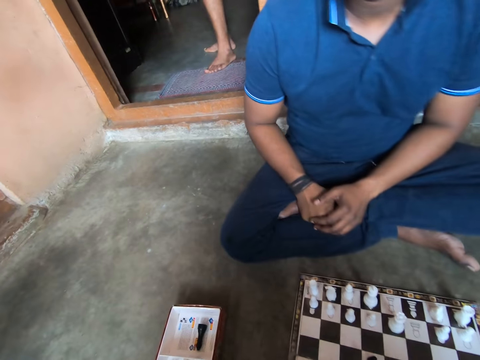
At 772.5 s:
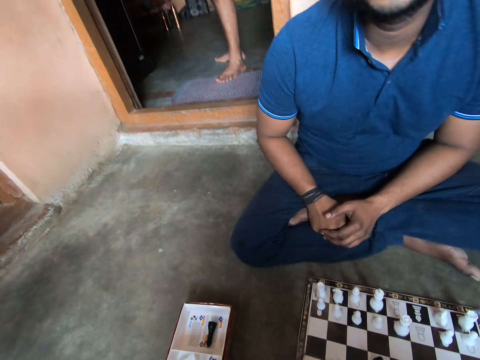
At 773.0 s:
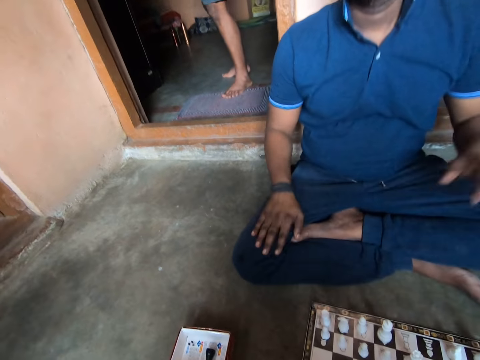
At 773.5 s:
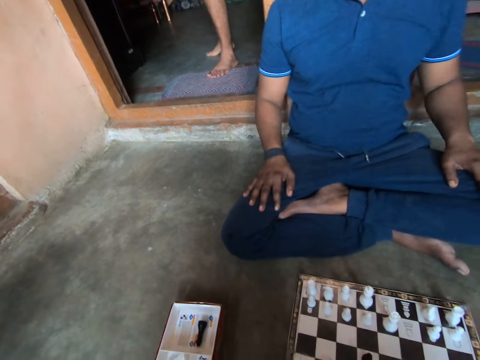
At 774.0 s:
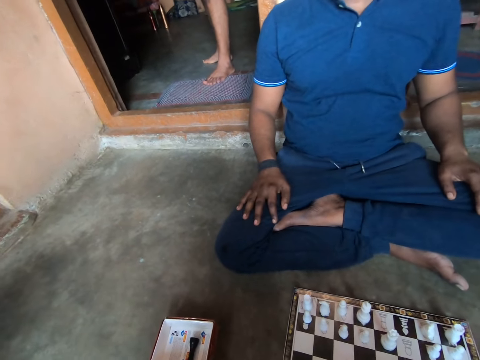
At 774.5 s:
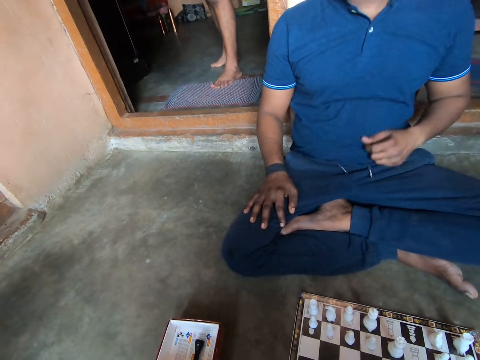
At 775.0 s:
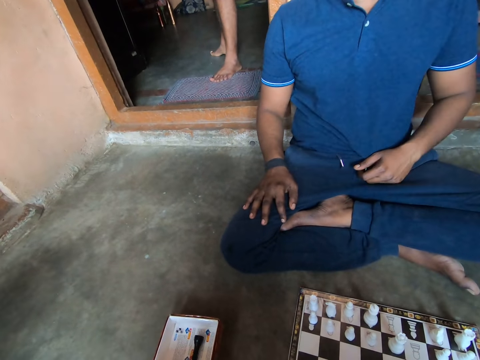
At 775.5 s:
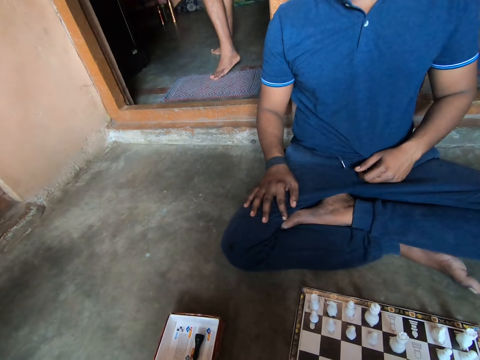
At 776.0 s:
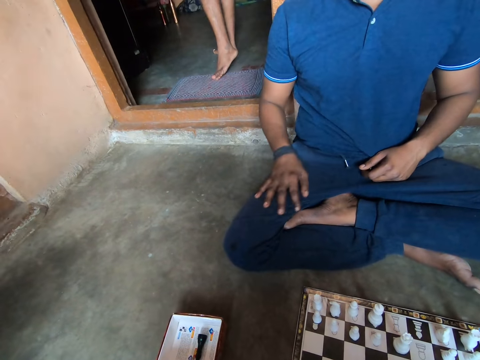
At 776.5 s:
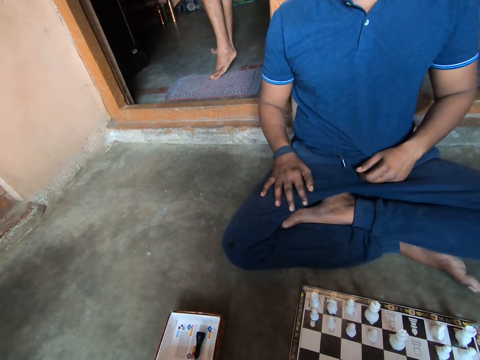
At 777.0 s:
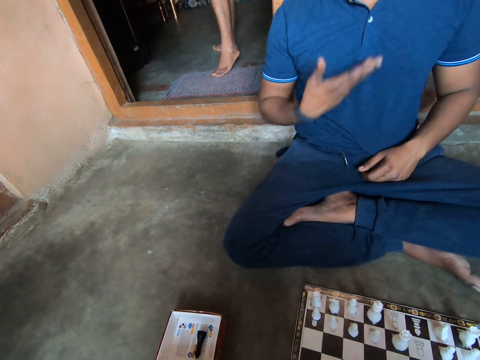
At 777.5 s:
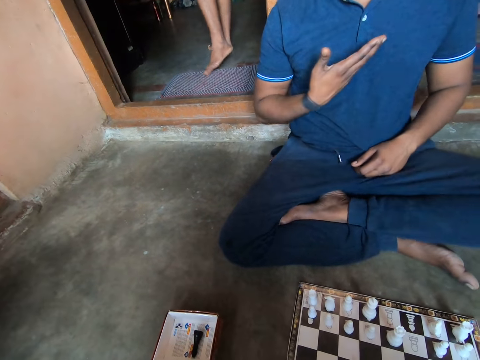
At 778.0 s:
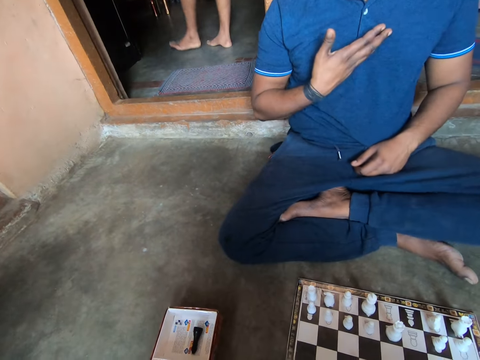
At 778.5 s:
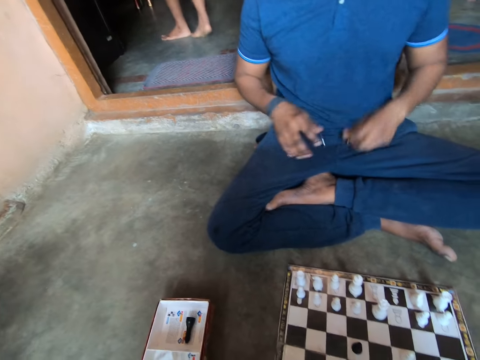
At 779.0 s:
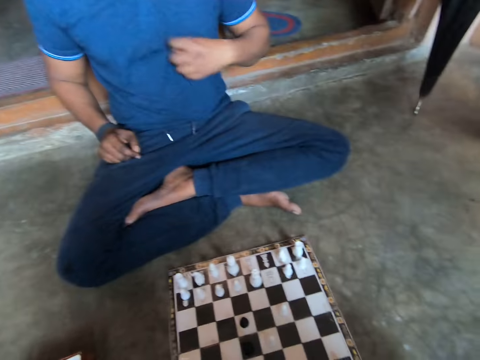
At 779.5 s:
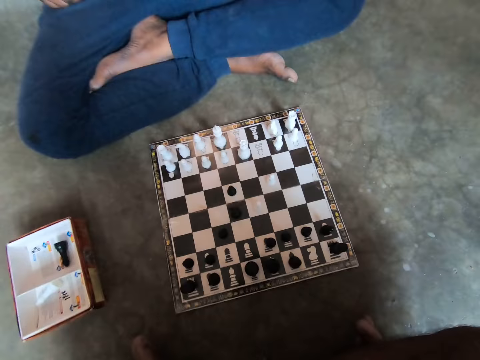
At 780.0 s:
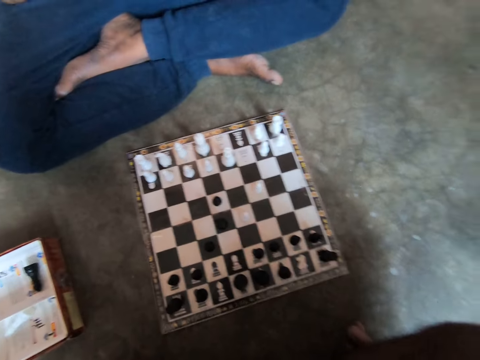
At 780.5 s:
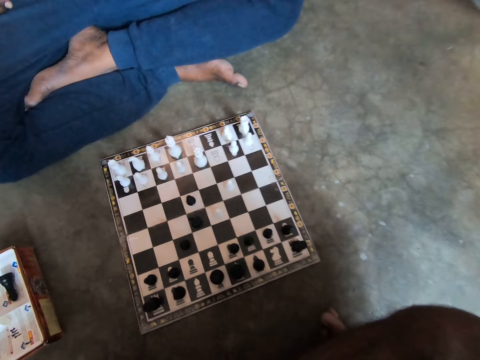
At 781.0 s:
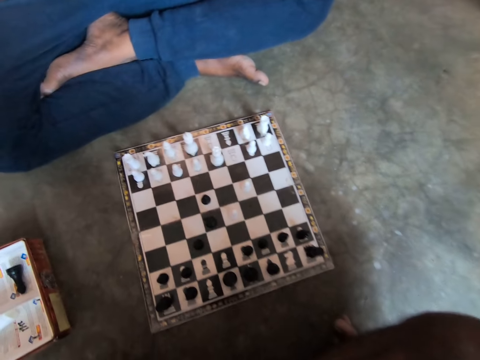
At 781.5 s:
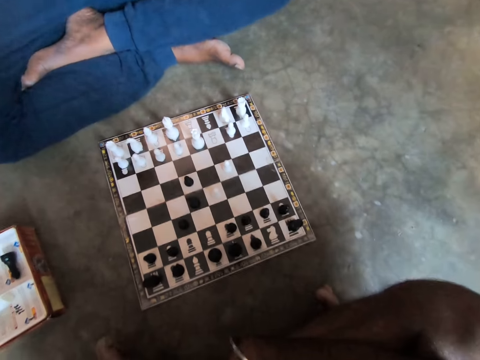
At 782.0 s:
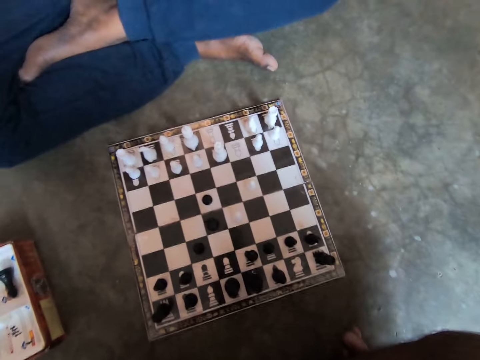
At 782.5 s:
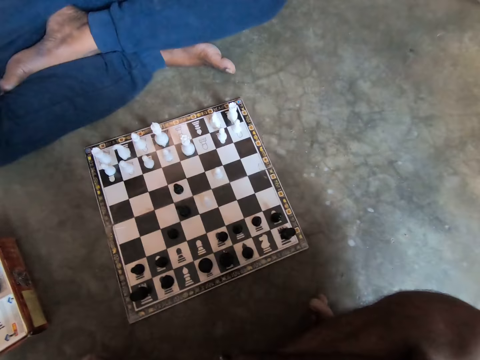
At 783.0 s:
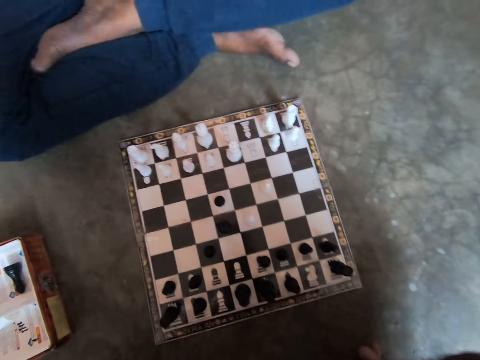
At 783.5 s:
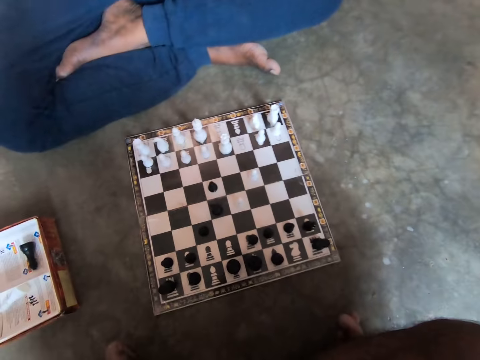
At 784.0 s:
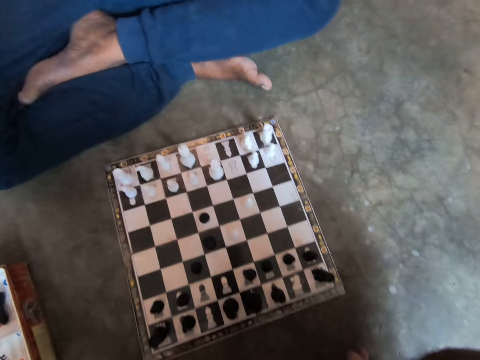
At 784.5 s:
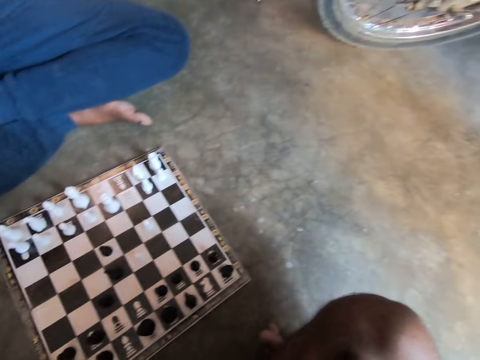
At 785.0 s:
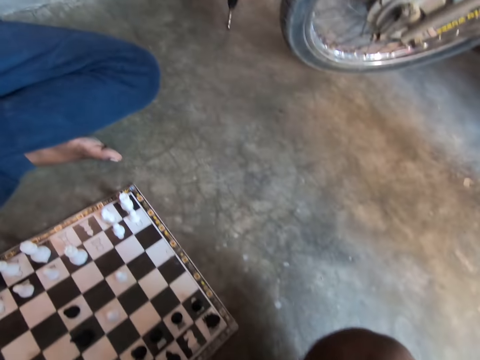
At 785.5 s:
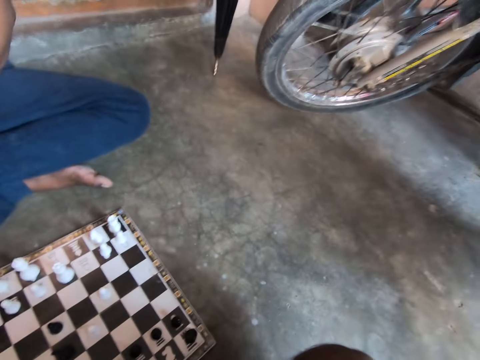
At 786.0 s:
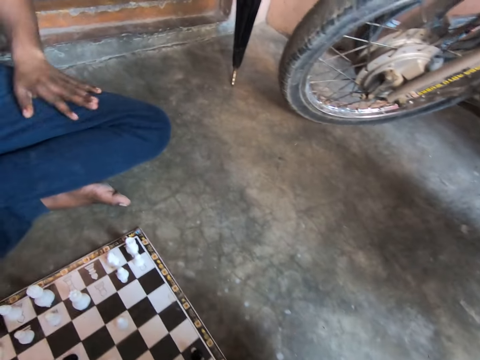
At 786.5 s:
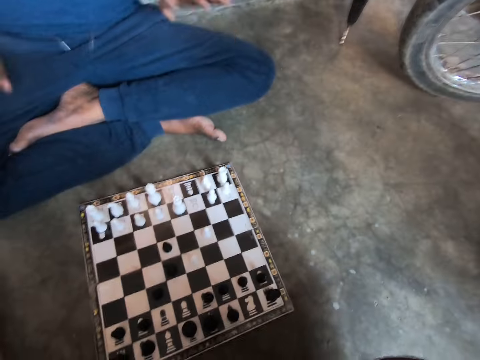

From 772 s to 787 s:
The camera wearer stares at a man. They stare at the checkerboard.

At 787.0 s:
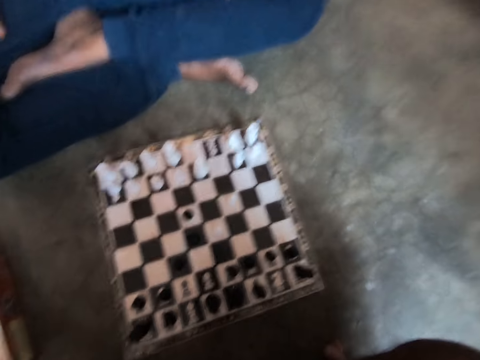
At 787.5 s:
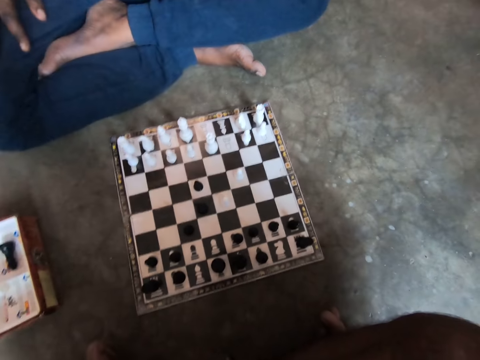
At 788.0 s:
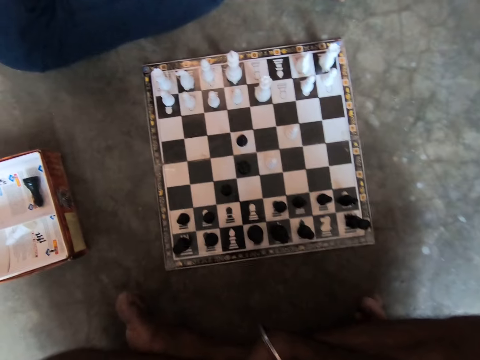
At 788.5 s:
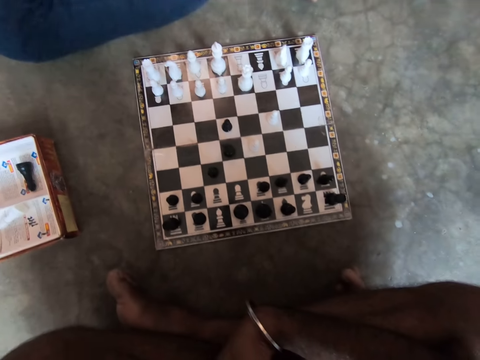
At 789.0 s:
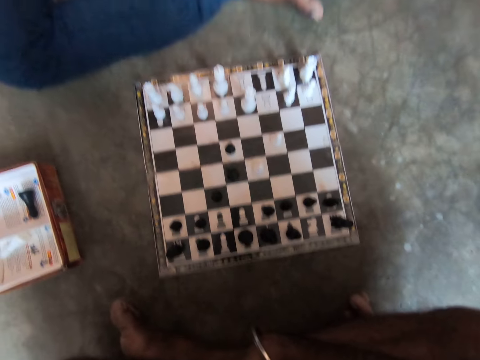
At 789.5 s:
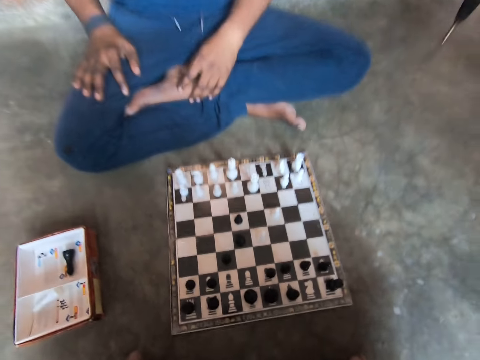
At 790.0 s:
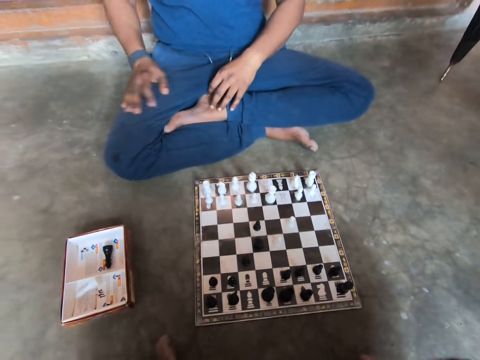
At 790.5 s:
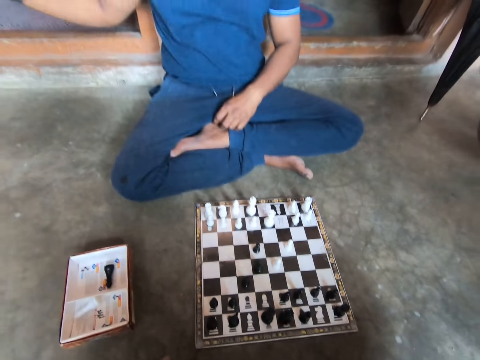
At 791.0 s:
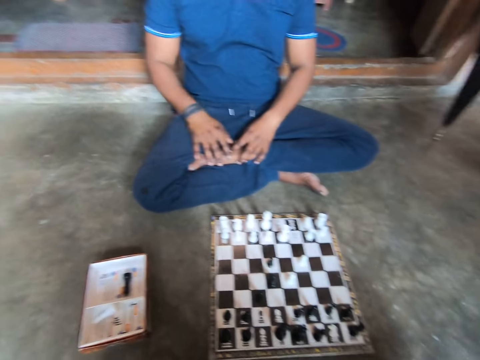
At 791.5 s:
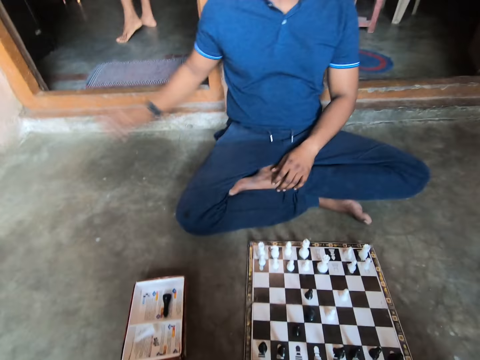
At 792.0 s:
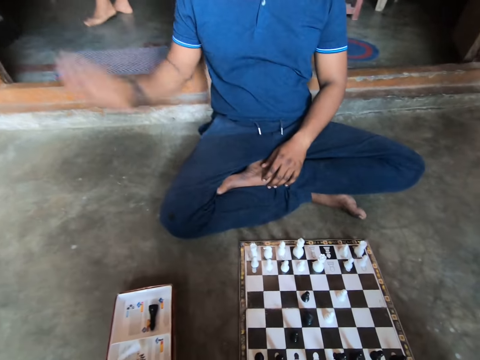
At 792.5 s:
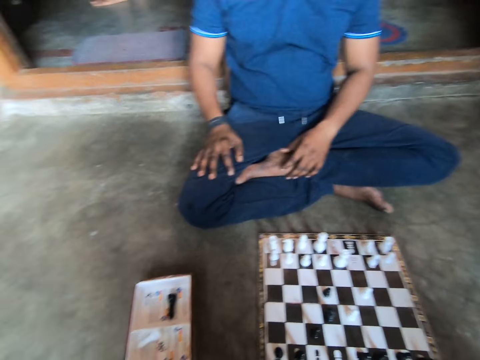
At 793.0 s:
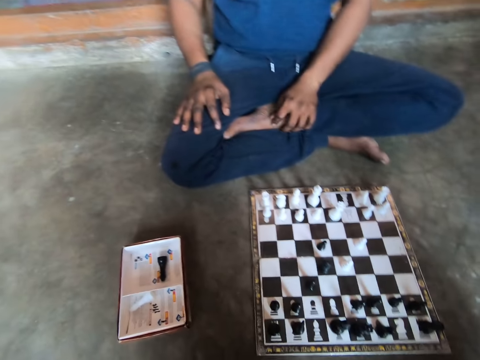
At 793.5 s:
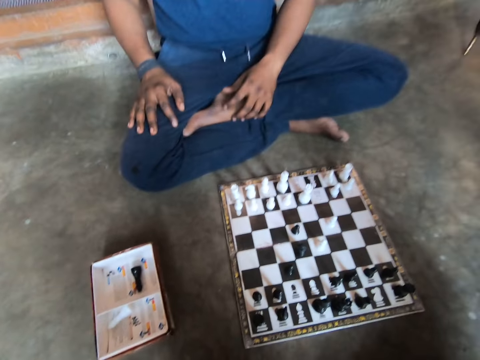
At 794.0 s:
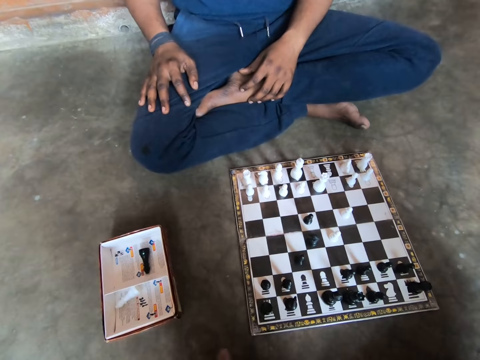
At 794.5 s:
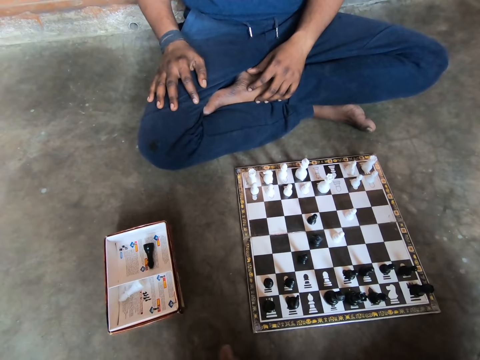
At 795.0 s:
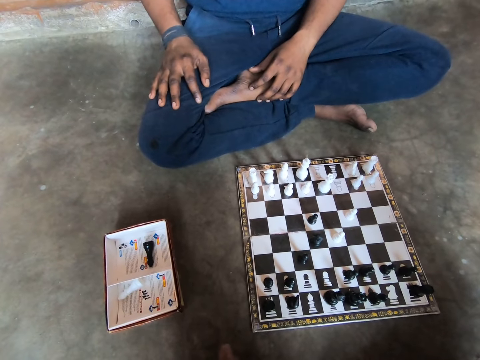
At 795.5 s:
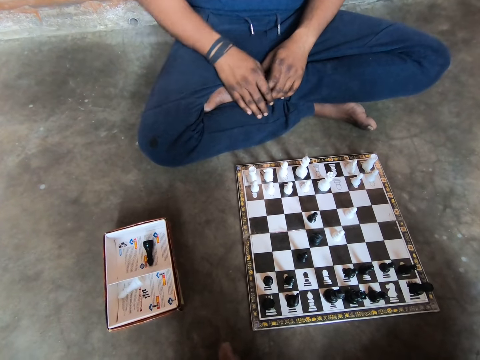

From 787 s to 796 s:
The camera wearer talks to a man.

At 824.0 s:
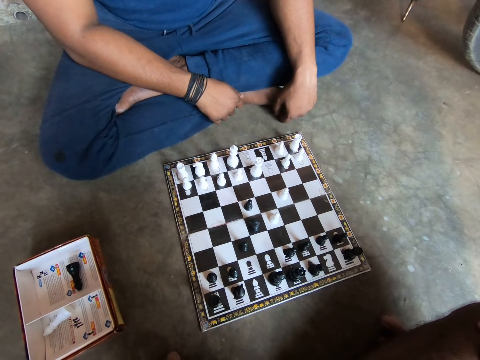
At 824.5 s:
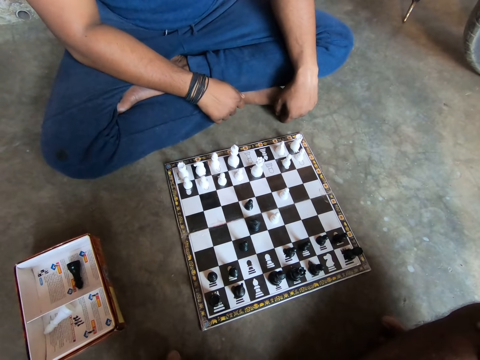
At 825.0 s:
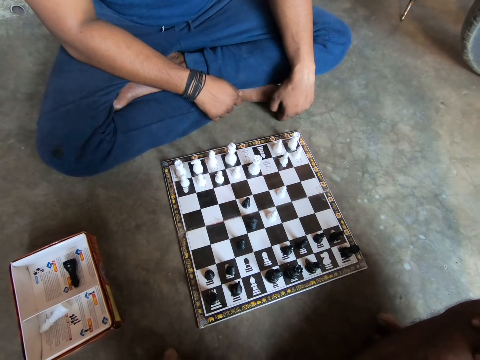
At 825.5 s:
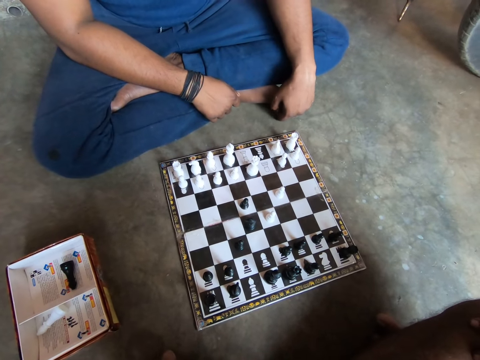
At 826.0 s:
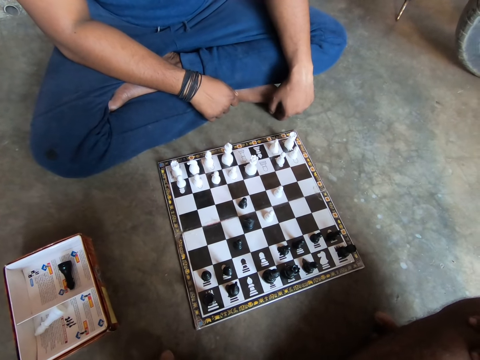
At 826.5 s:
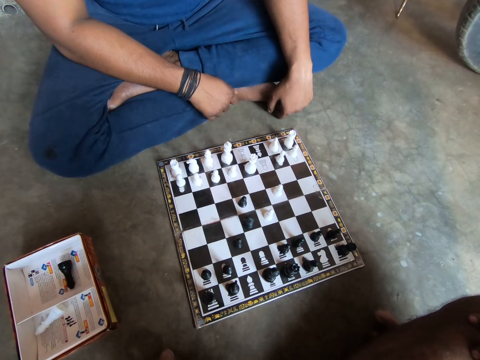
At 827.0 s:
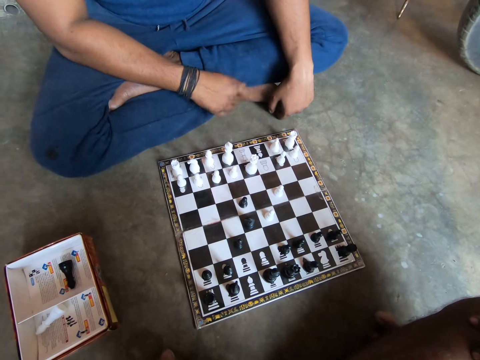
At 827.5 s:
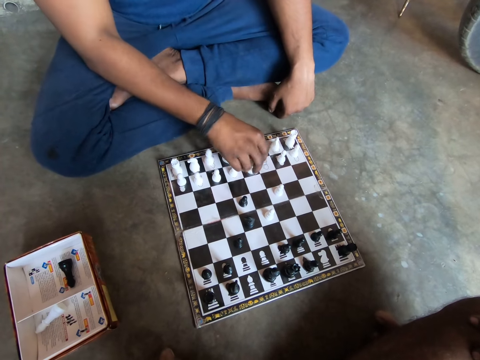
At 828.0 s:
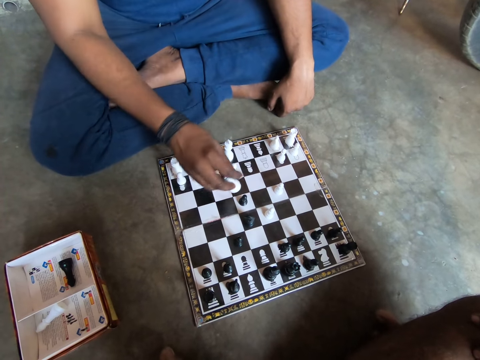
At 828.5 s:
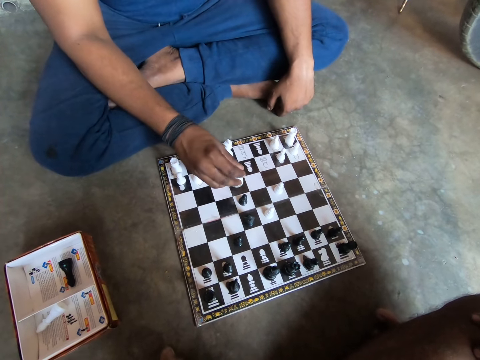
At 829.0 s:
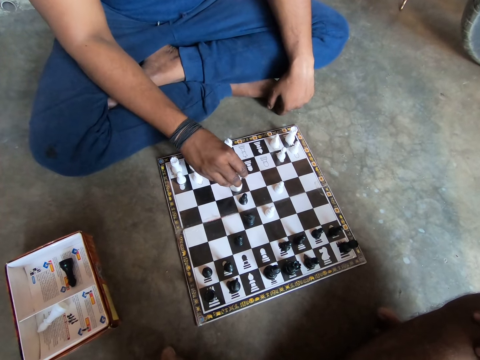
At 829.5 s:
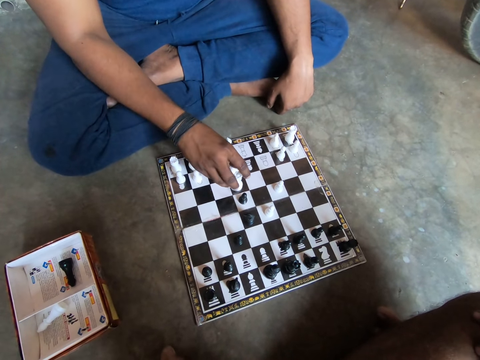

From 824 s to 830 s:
The camera wearer looks at the chessboard. A man plays a white chess piece on the chess board with his right hand. He picks up the chess piece and holds the chess piece.
